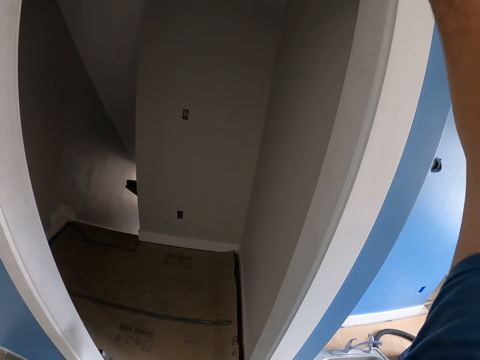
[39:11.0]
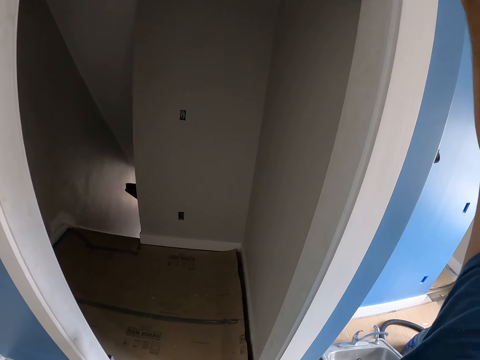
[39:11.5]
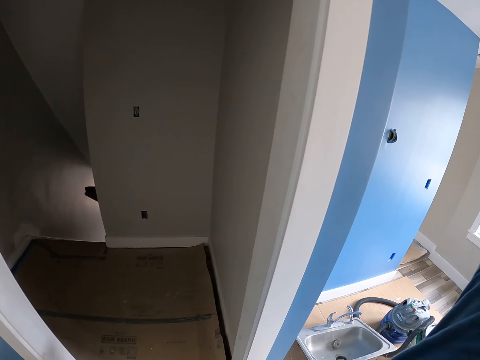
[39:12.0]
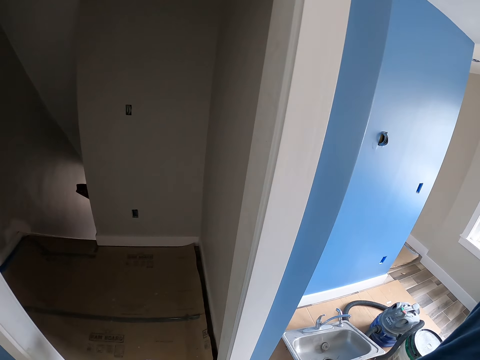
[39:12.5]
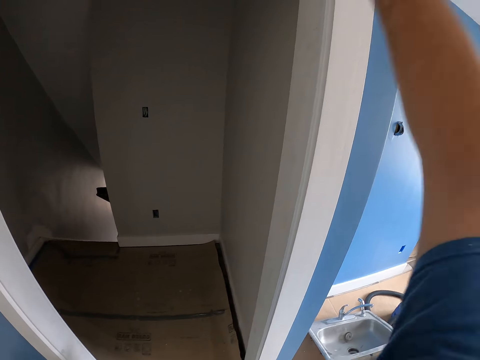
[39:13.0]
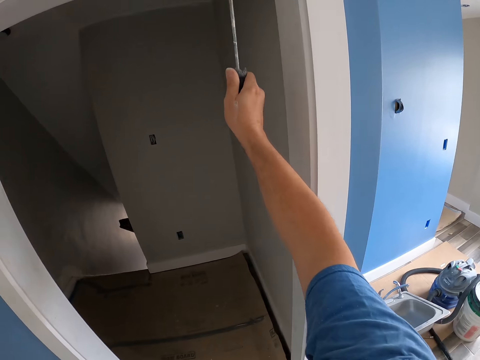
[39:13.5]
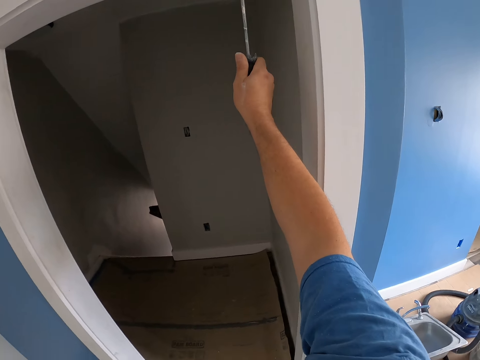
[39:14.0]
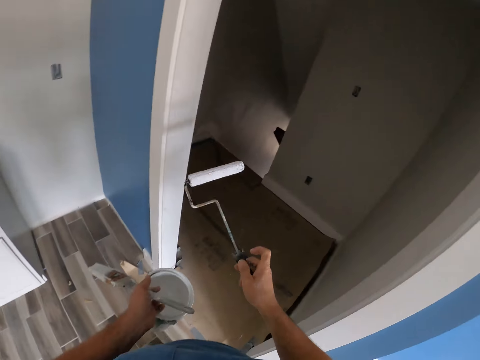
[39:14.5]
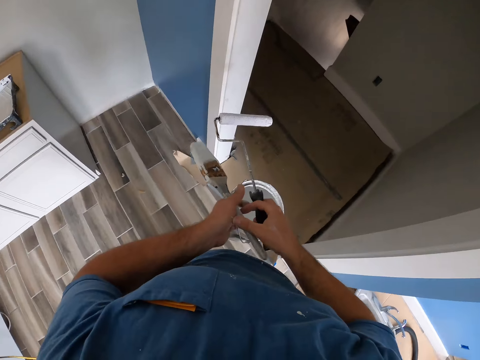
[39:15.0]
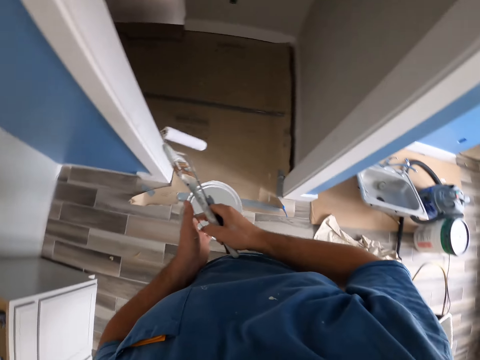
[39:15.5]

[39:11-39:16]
The camera wearer stops painting. He passes the paintbrush to his right hand. He passes the short paint roller to his left hand. He picks up a paintbrush. He turns around.

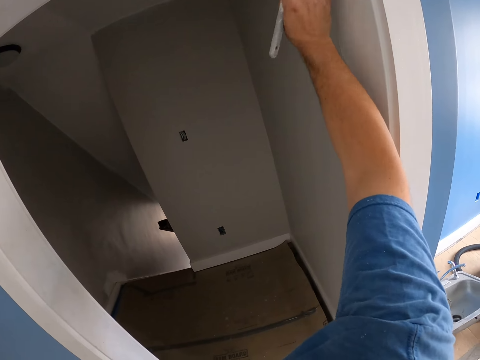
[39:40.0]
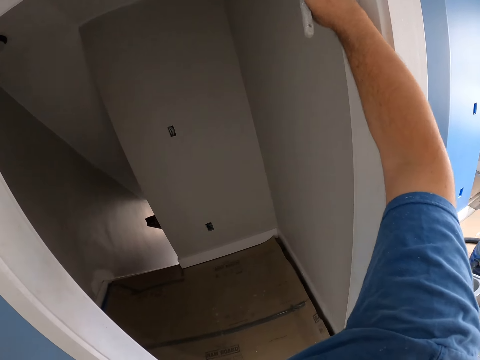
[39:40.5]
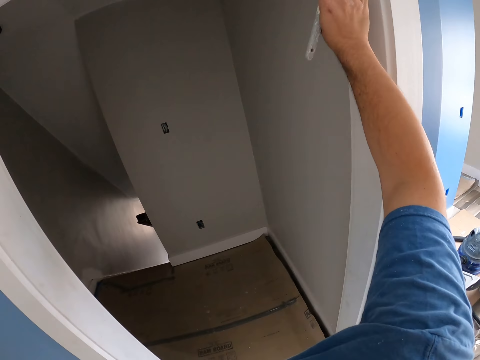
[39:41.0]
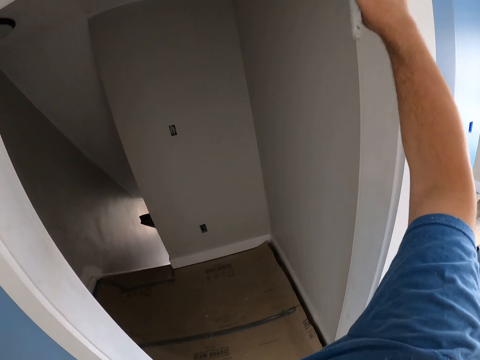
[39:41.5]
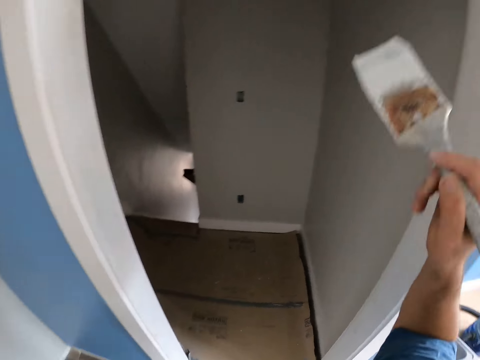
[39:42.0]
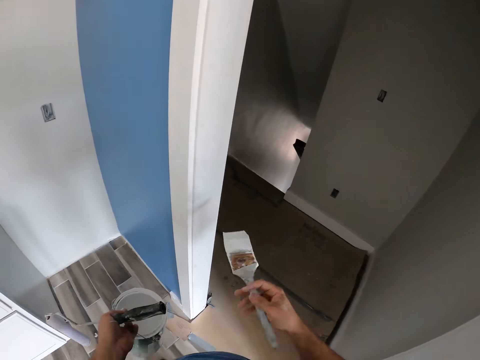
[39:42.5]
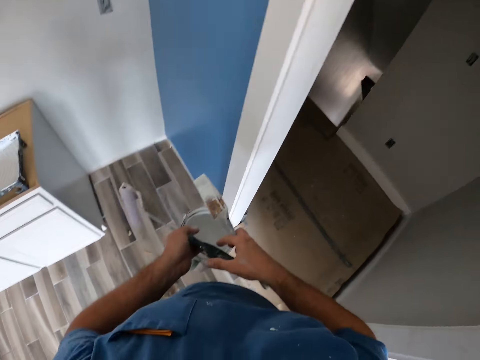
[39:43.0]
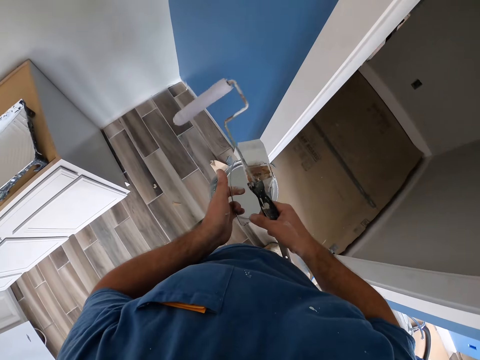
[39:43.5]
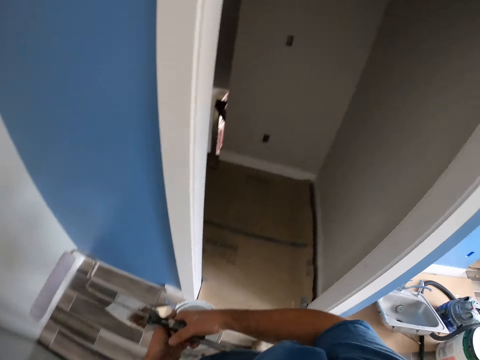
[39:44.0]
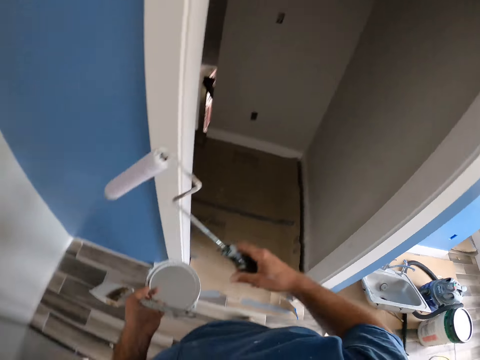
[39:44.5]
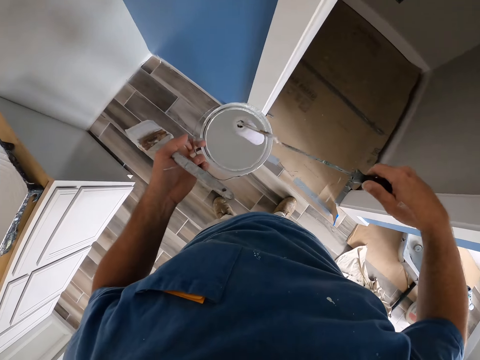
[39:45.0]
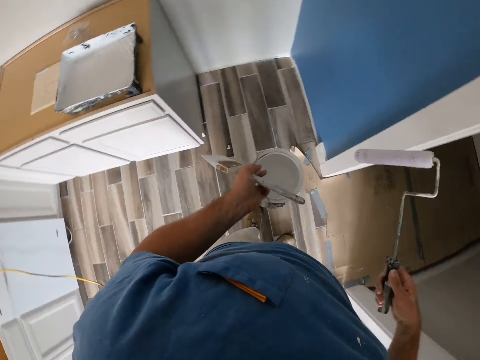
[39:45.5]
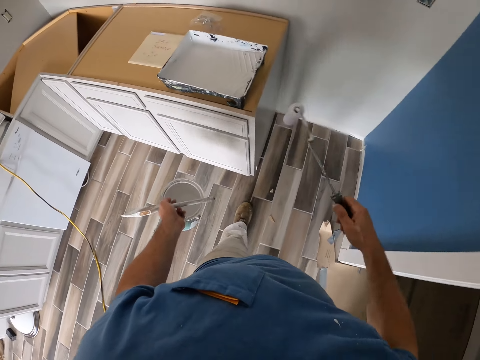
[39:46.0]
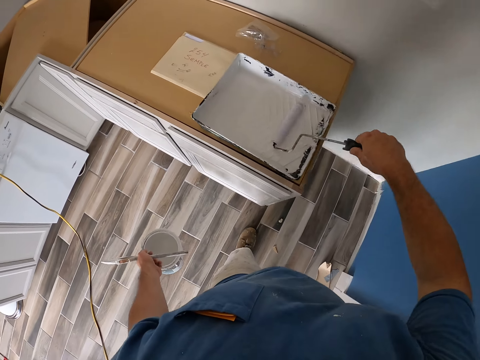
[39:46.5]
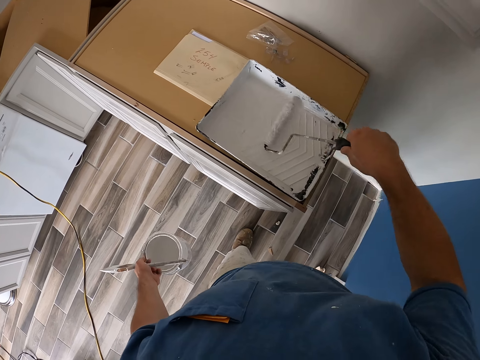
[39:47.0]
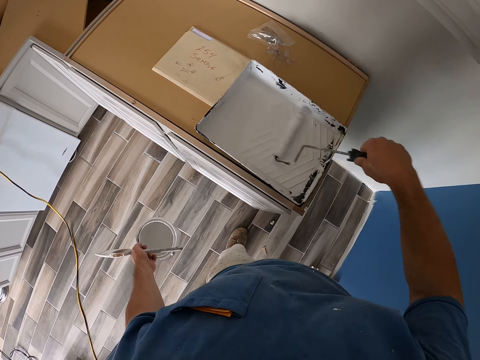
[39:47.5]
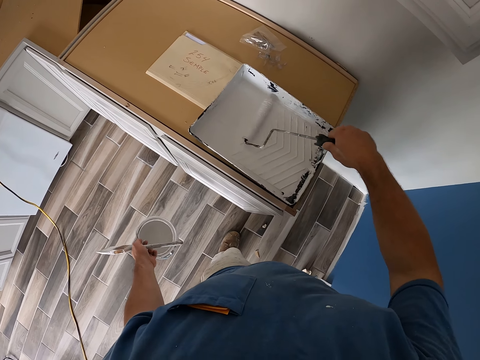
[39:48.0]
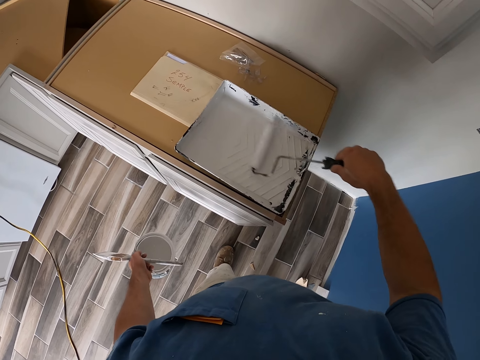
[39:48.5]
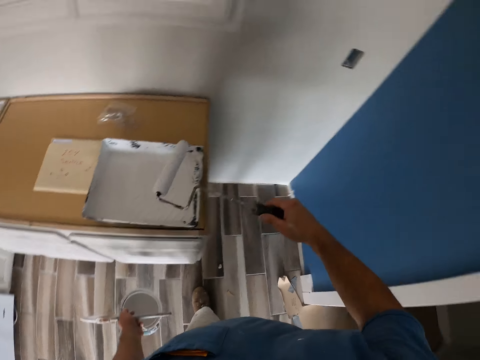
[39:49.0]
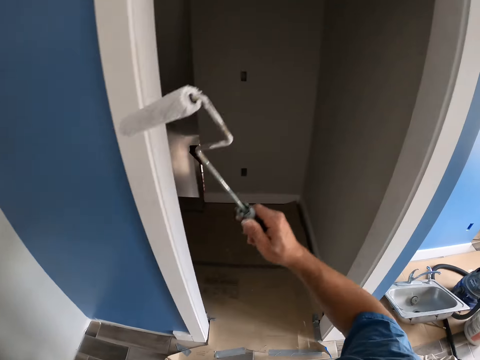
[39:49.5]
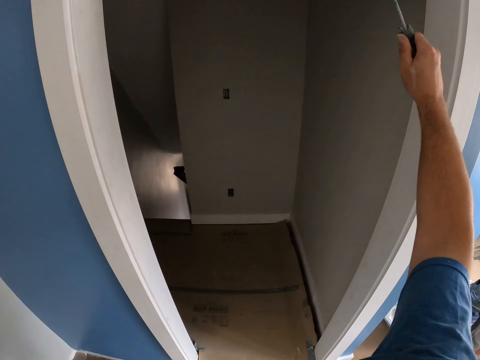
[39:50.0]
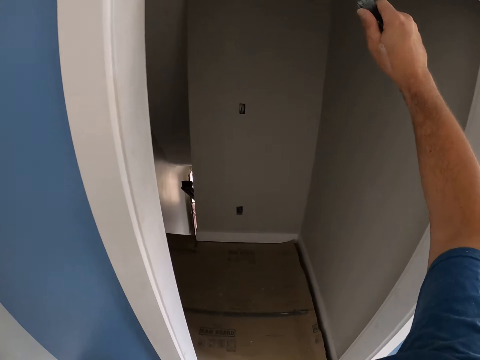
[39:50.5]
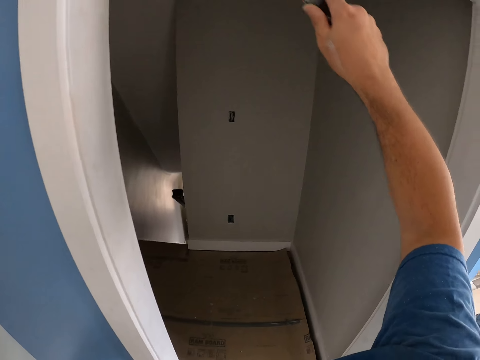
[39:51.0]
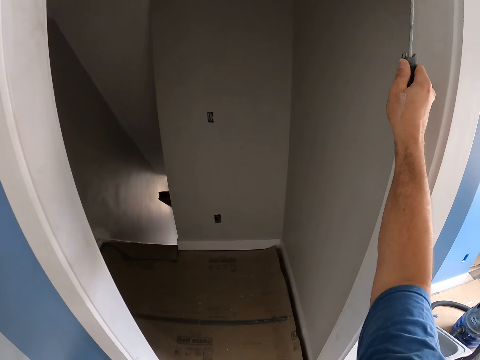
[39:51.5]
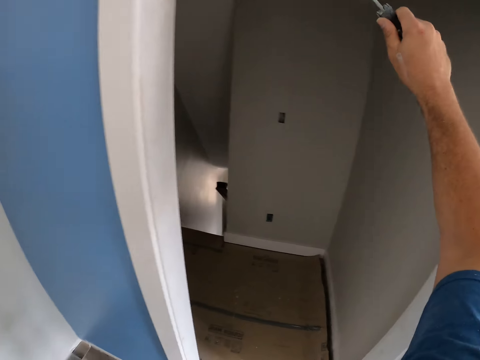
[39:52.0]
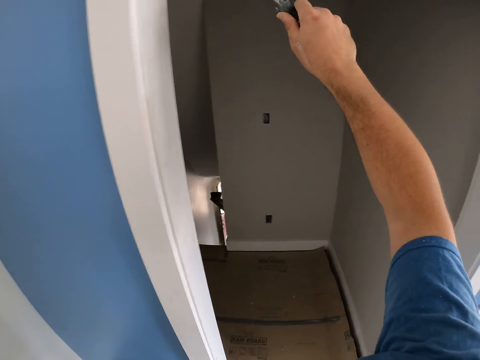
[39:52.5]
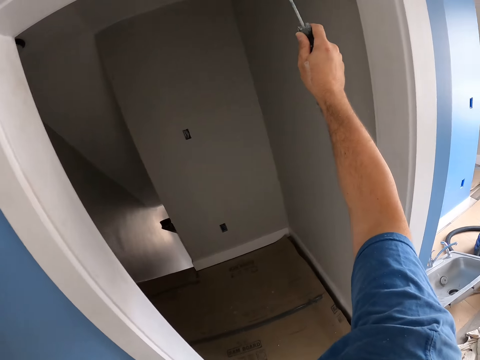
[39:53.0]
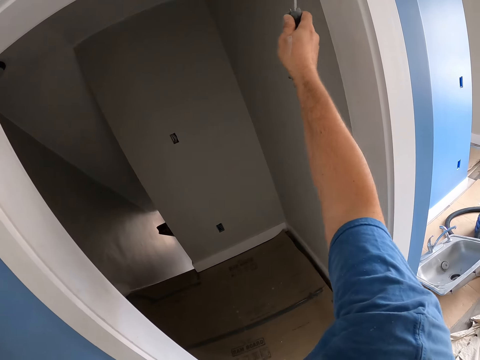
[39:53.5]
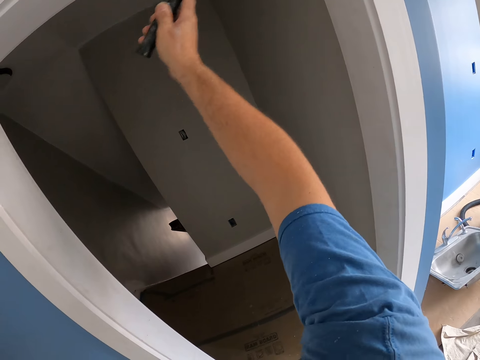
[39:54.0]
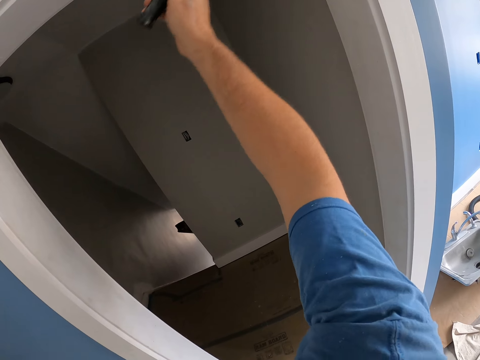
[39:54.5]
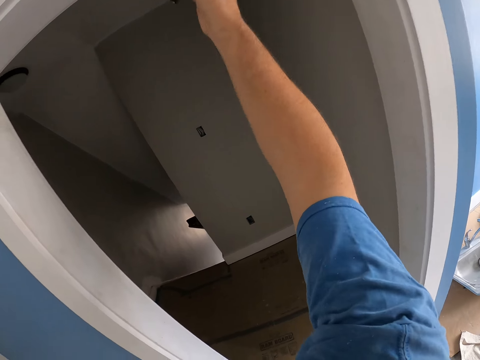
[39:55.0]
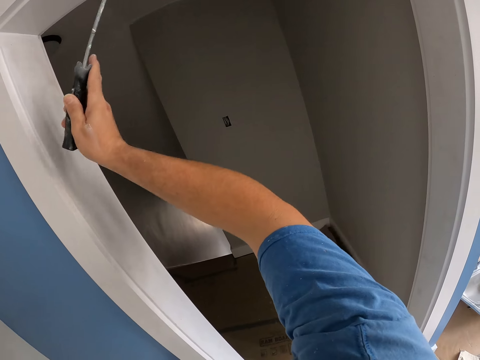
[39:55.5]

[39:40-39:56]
The camera wearer stops painting. He picks up a roller paintbrush or short paint roller. He passes the paintbrush to his left hand. He passes the short paint roller to his right hand. He turns around. He moves the short paint roller closer to the paint can. He moves around. He takes paint with the short paint roller from the paint tray. He turns around. He paints the door frame or wall with the short paint roller.

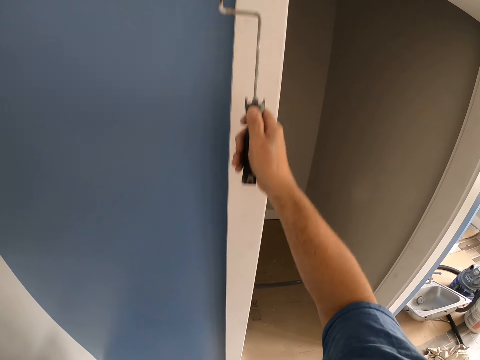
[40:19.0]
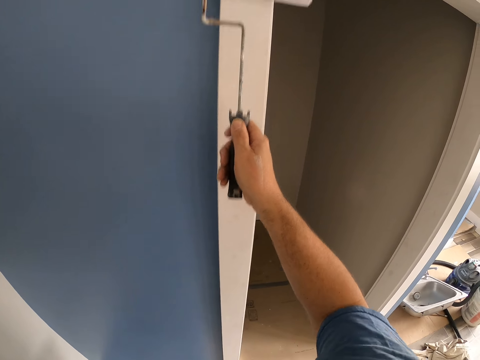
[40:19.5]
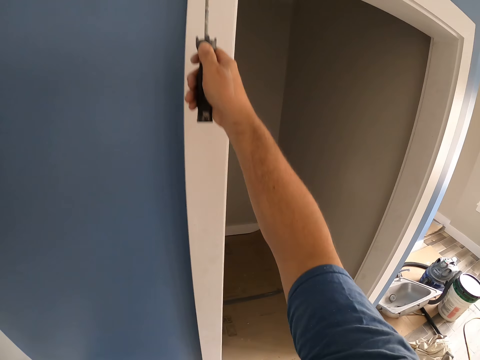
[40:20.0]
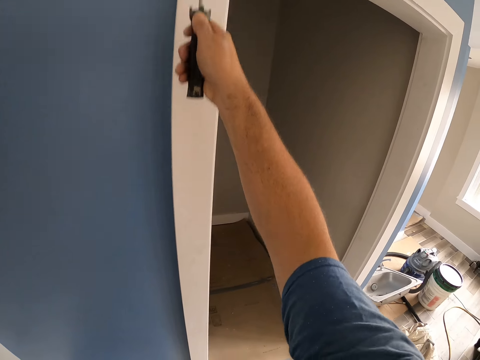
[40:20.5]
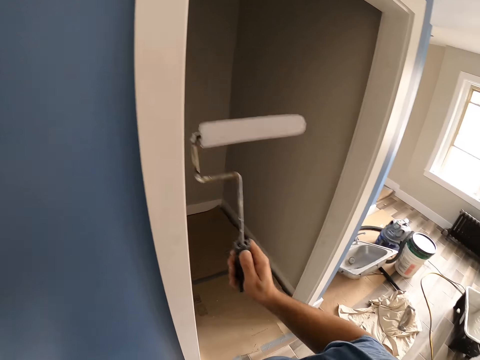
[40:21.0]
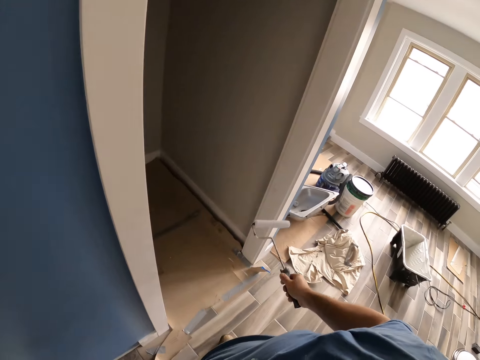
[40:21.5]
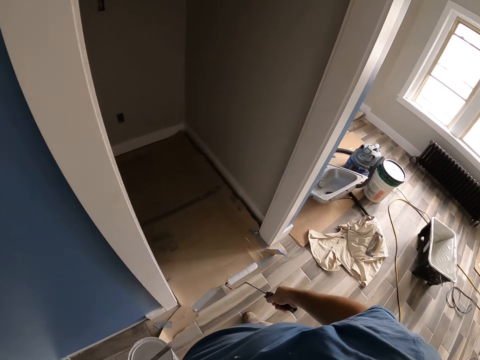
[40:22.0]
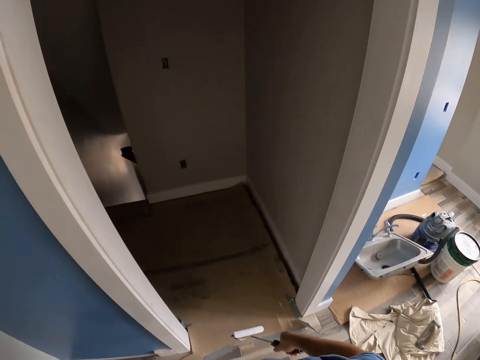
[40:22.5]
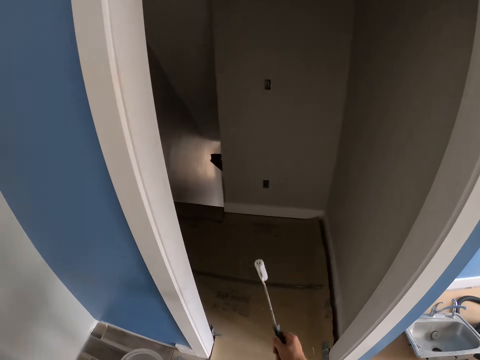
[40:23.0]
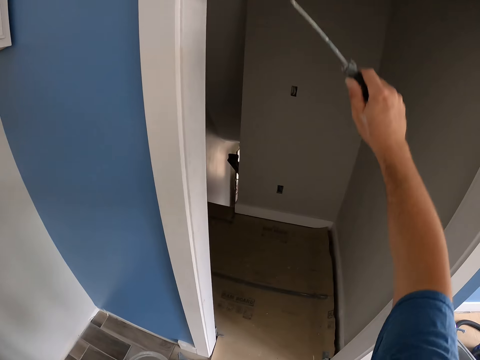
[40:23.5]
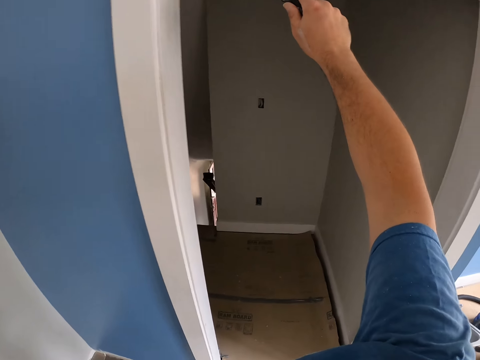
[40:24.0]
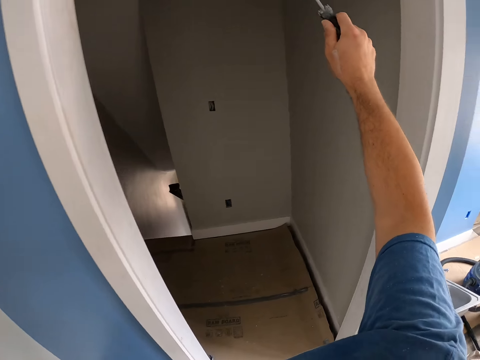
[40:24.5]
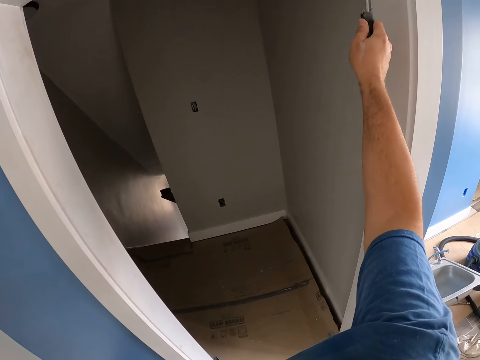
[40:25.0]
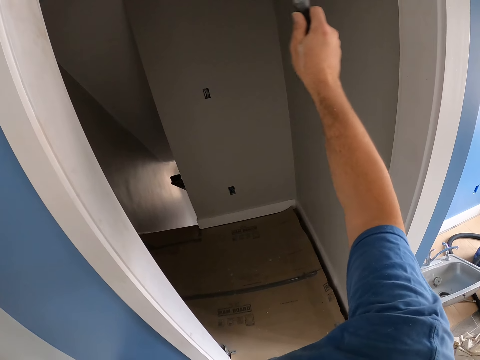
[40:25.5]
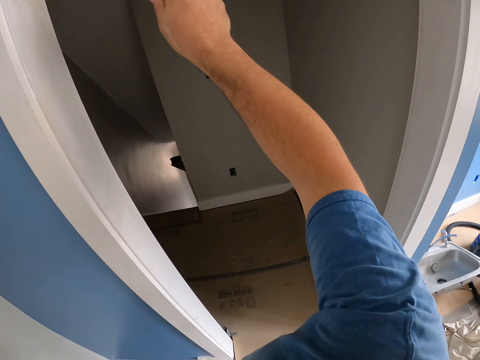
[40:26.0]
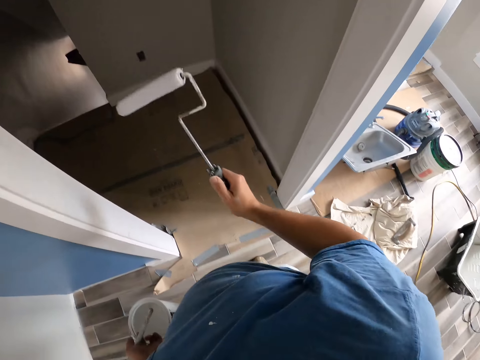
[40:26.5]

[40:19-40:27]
The camera wearer stops painting. They move around. They paint a wall with a roller paintbrush. They stop painting.
